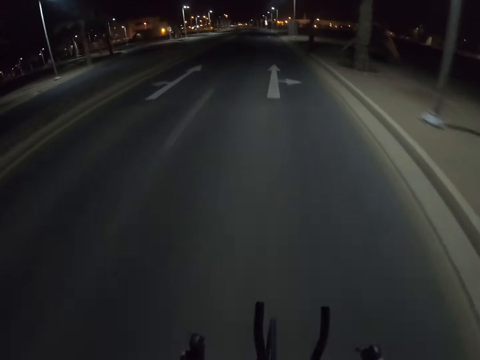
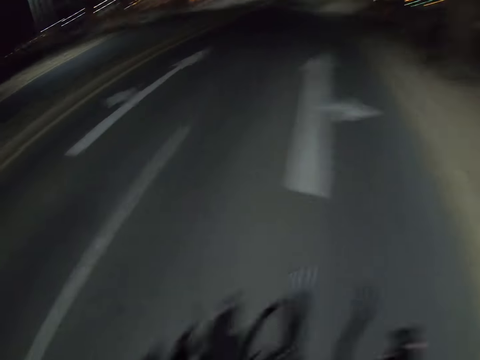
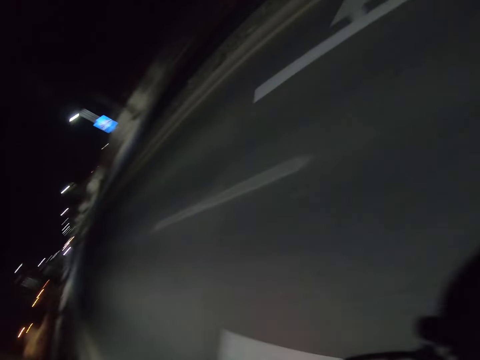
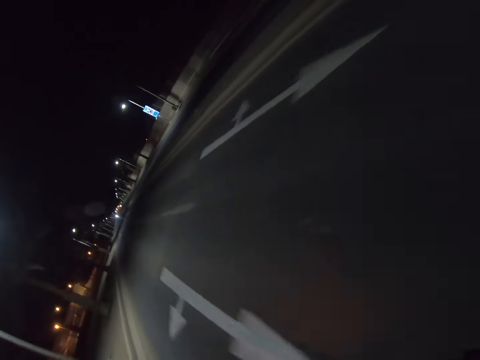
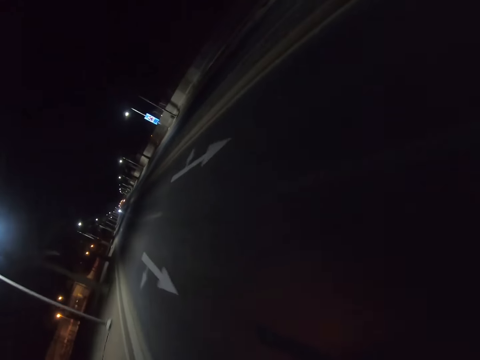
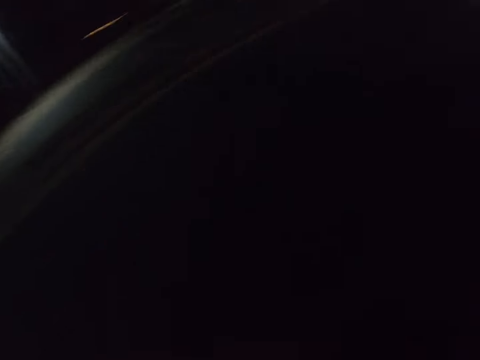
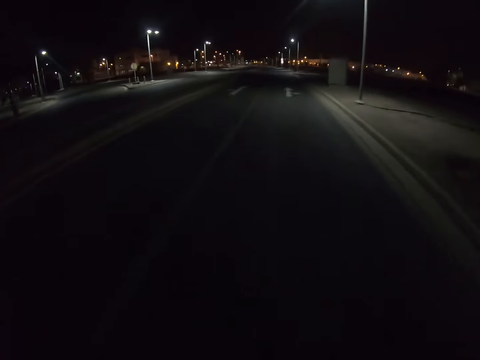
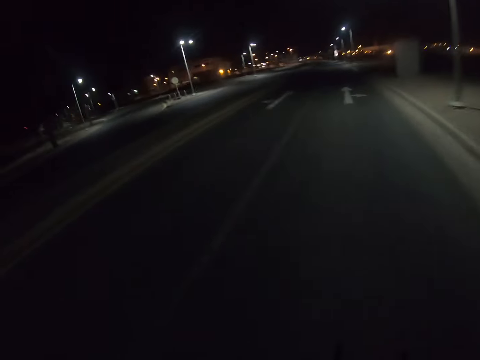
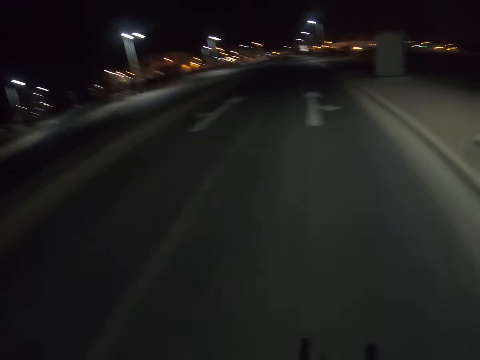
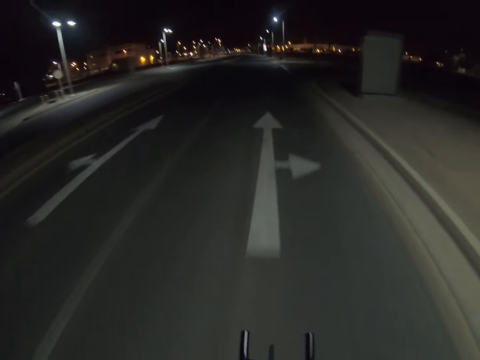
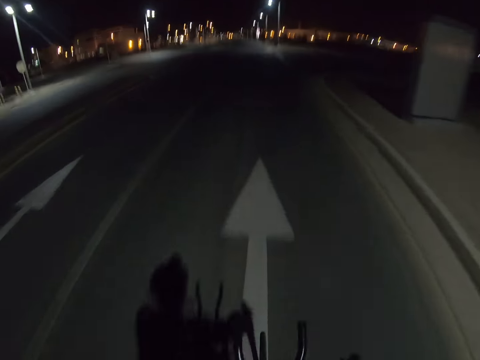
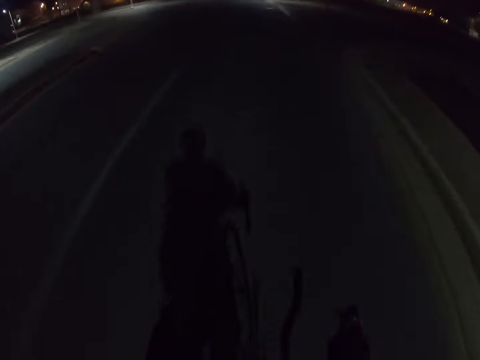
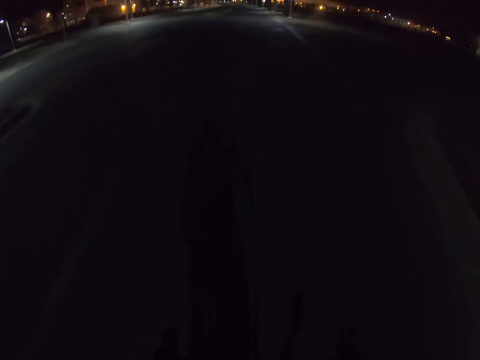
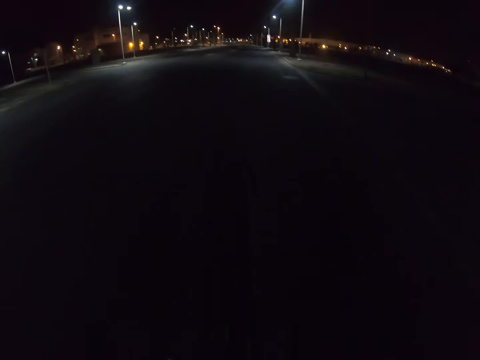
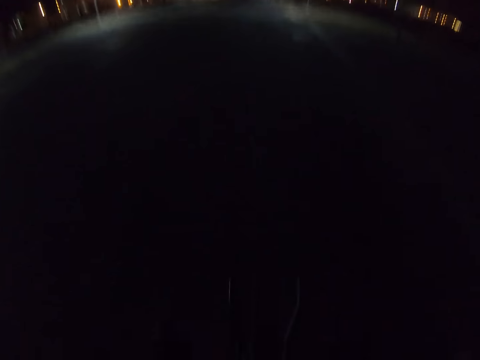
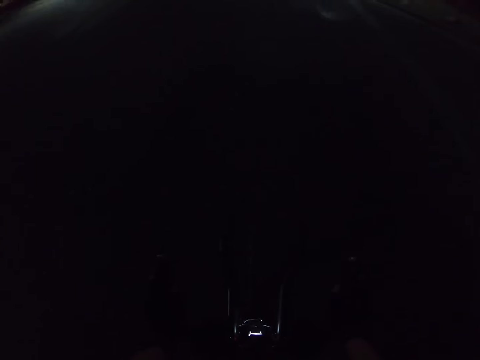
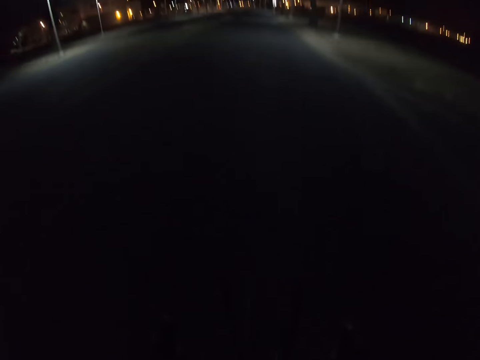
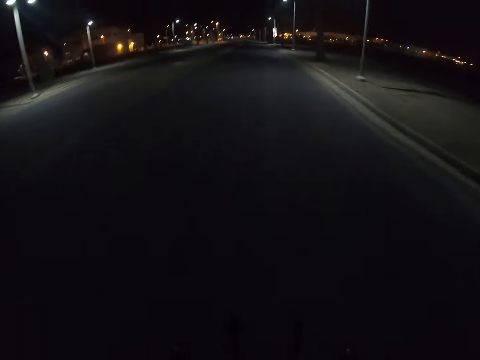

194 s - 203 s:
The camera wearer looks around the road. They ride the bicycle on the road.

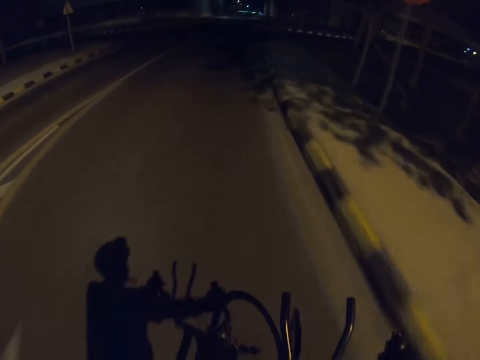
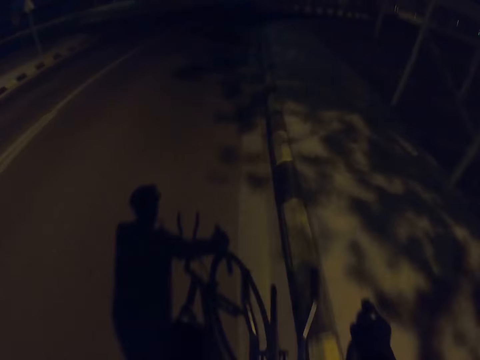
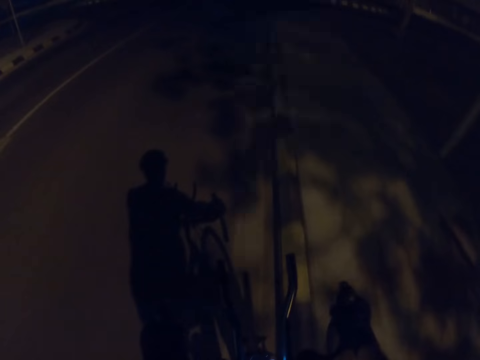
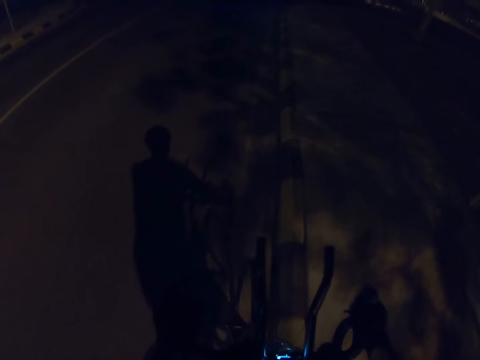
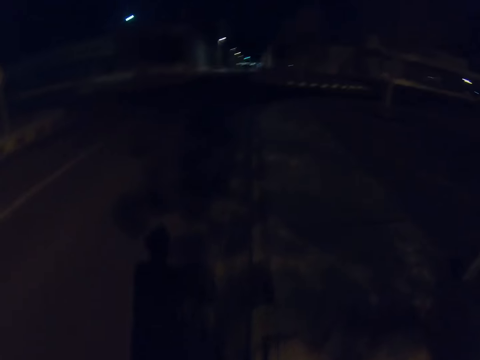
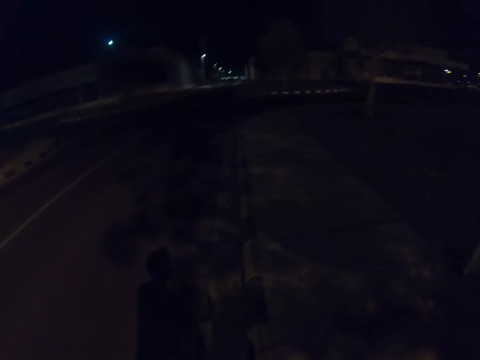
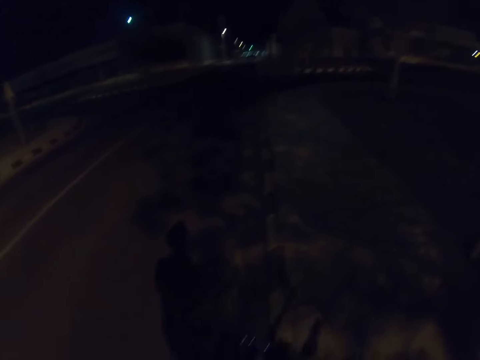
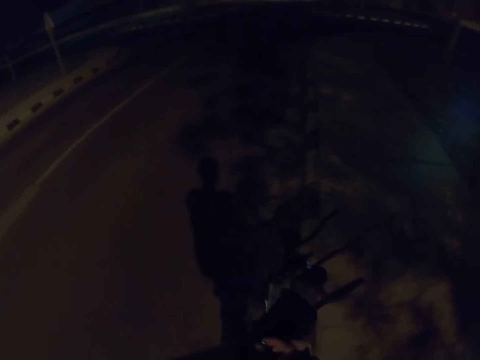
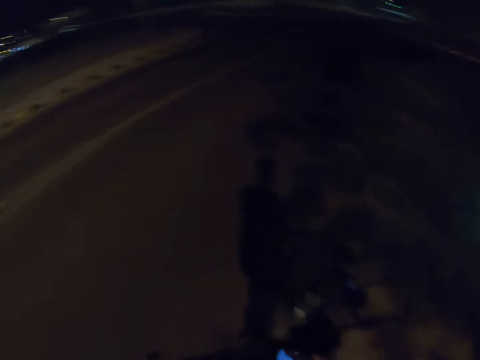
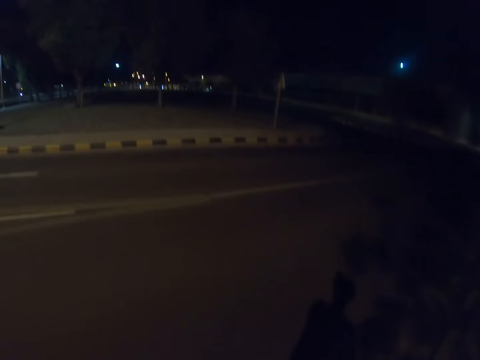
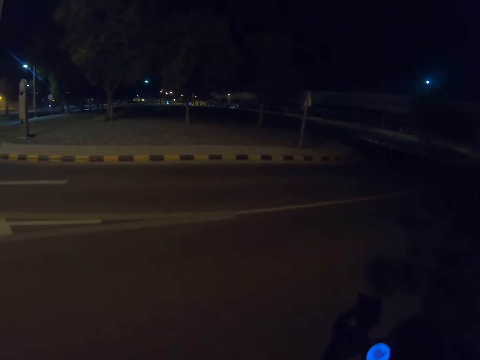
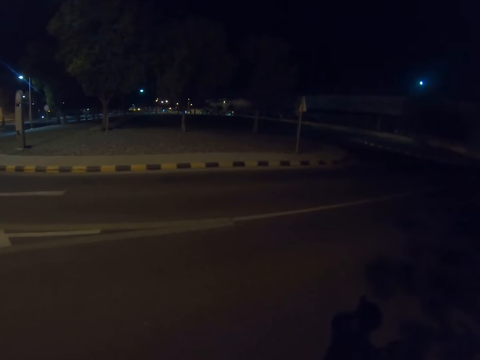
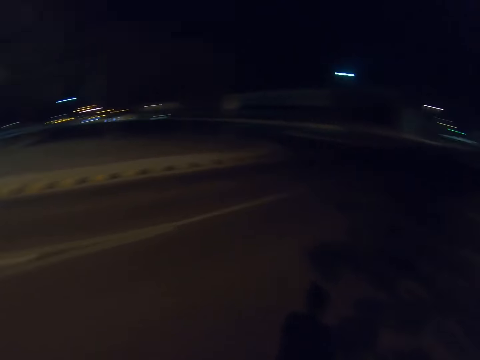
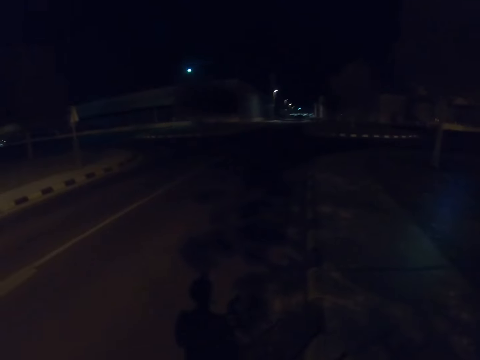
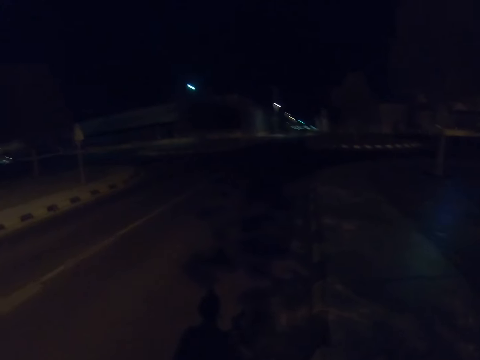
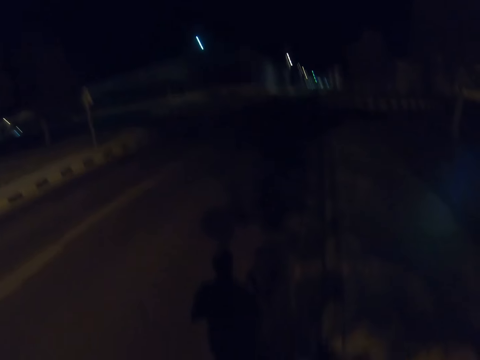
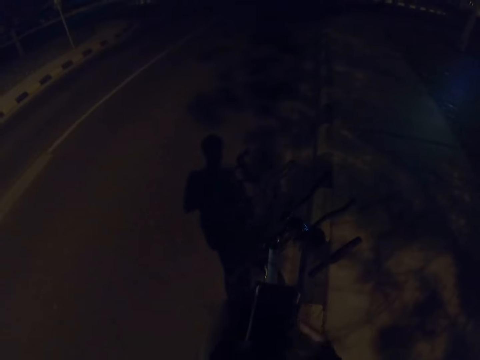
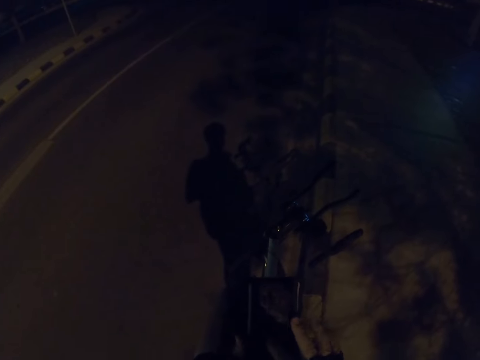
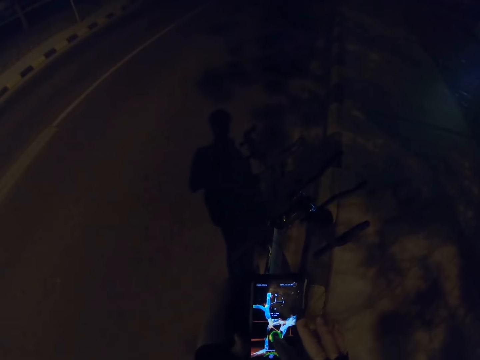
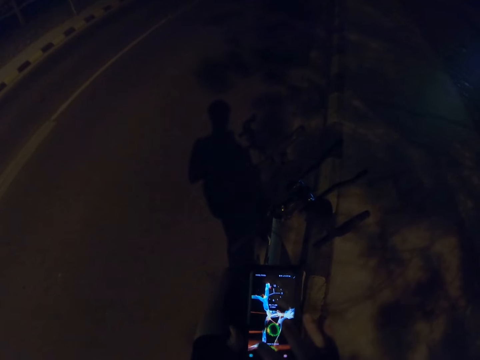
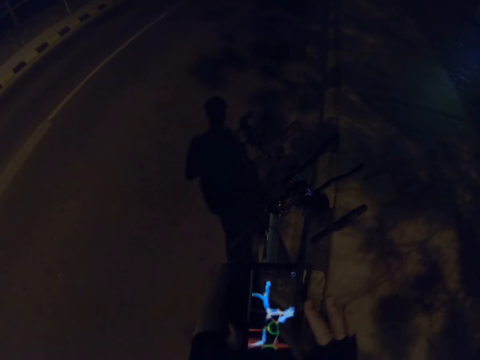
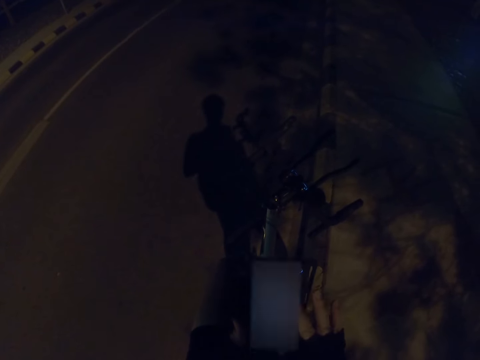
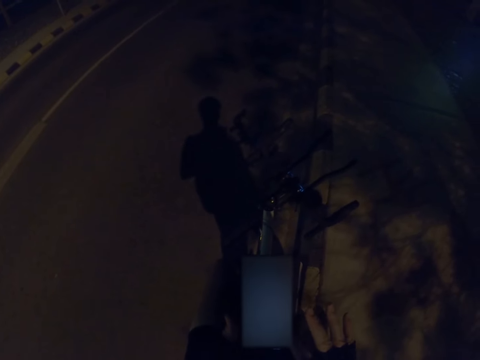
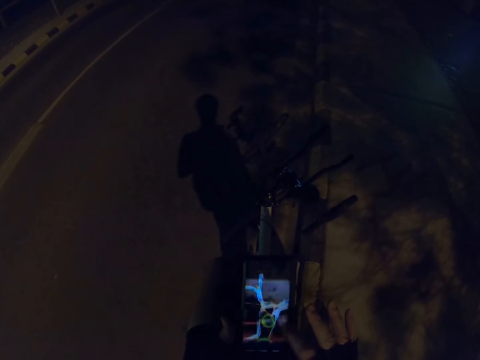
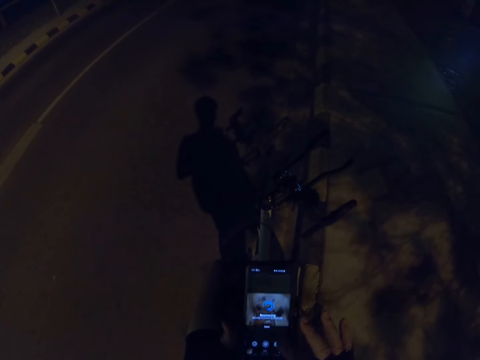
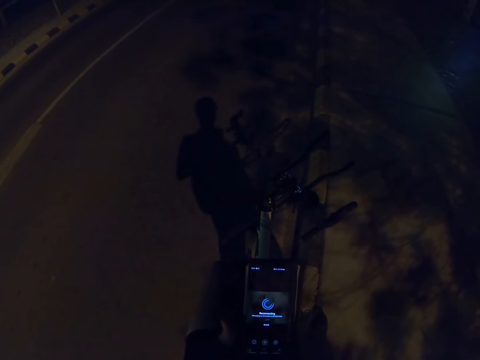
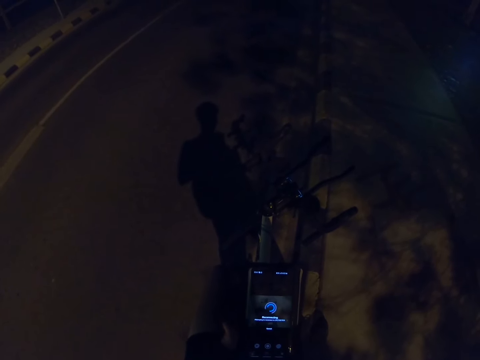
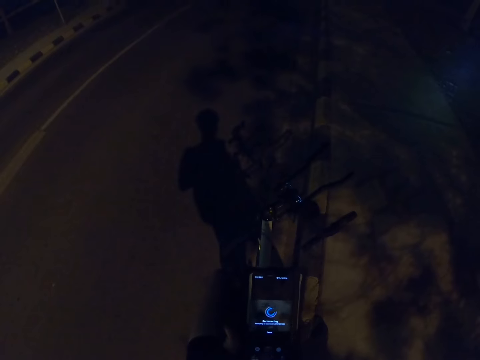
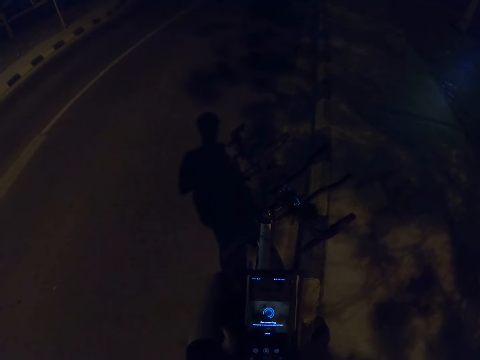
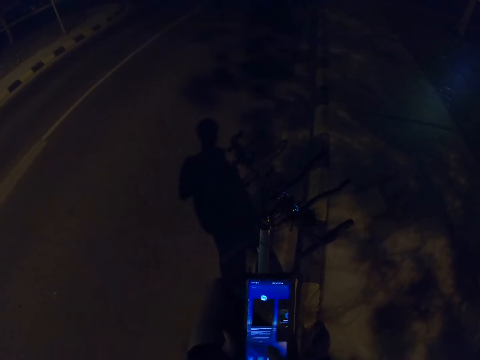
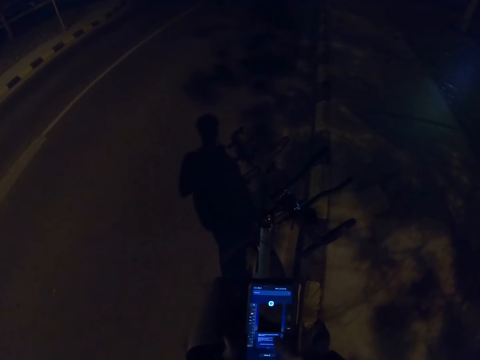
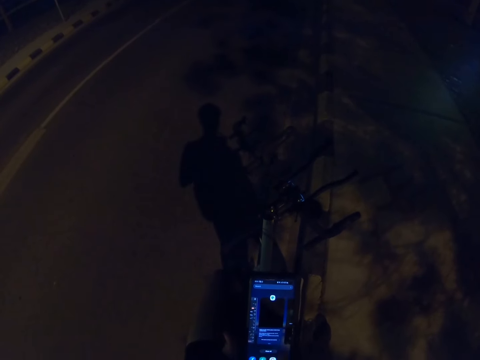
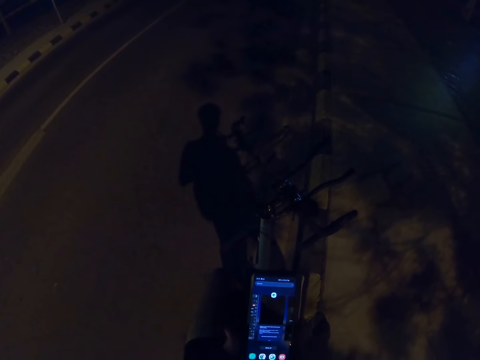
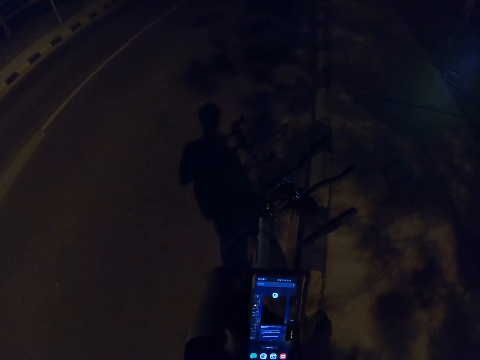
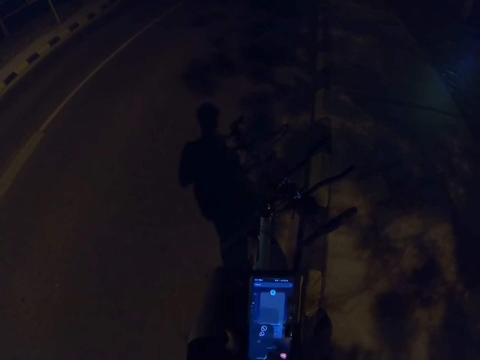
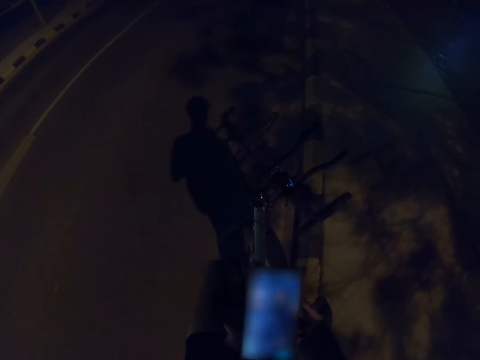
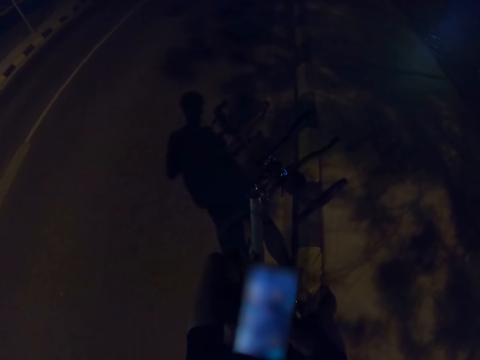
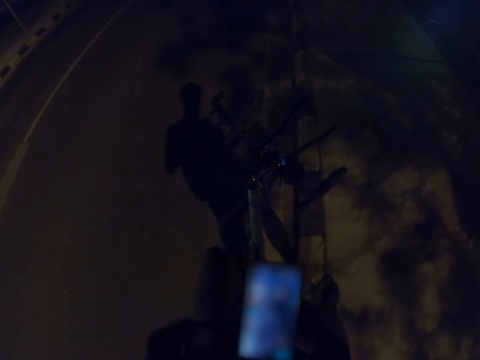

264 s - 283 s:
The camera wearer stops the bicycle. He holds his phone. He swipes through the phone.
